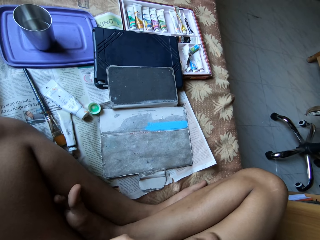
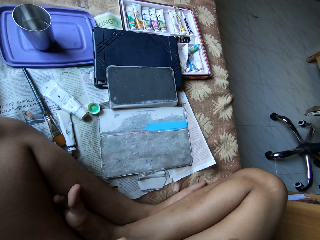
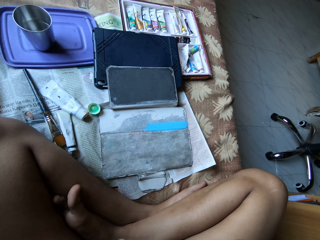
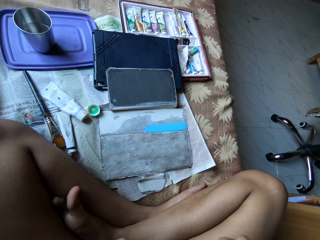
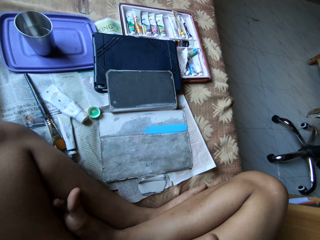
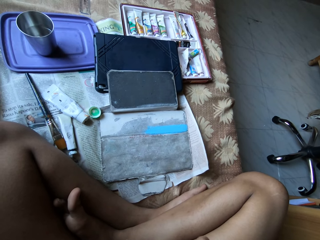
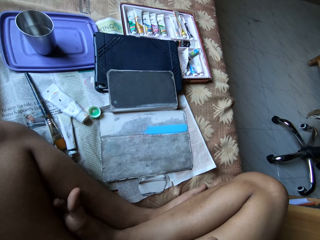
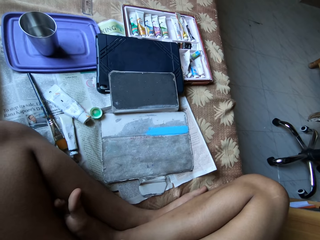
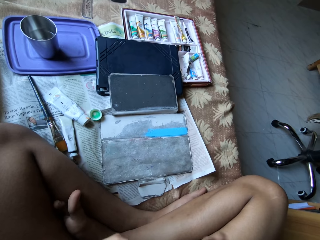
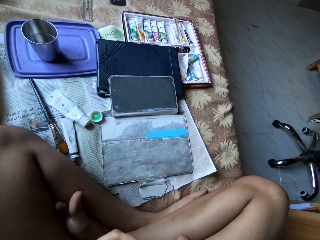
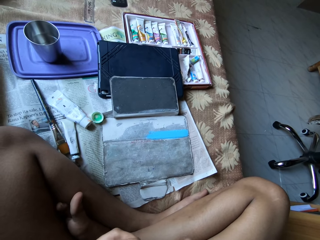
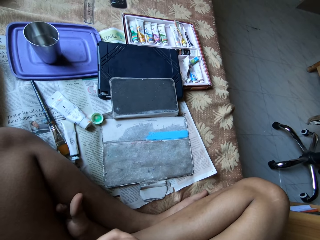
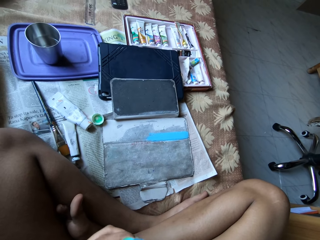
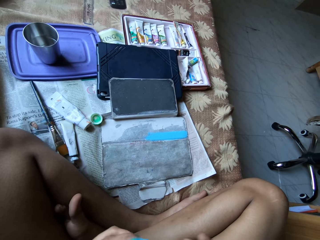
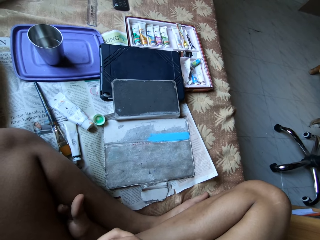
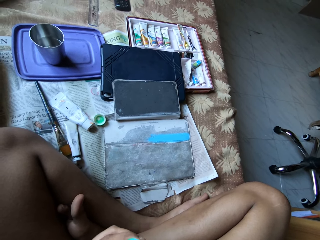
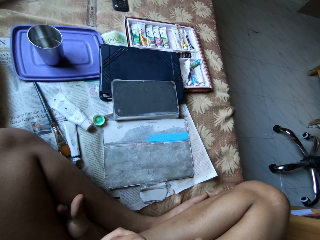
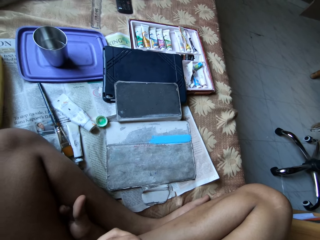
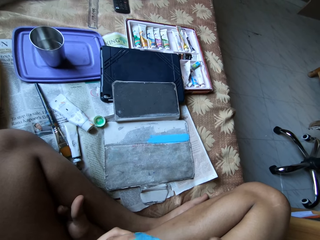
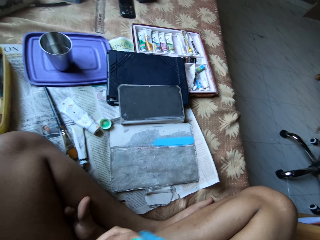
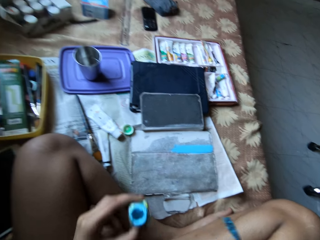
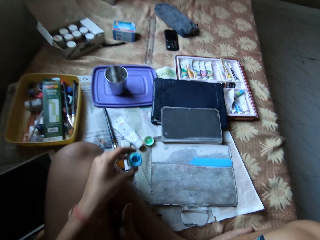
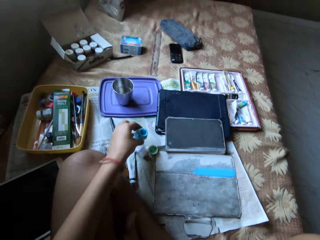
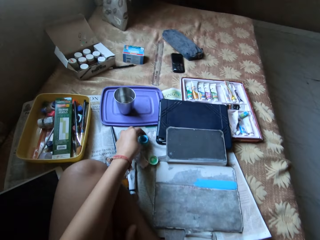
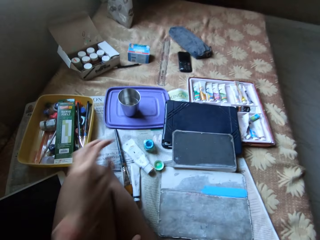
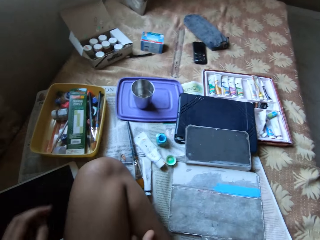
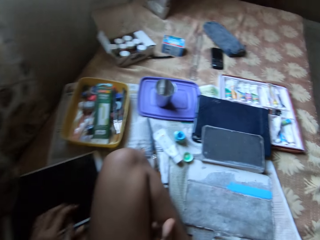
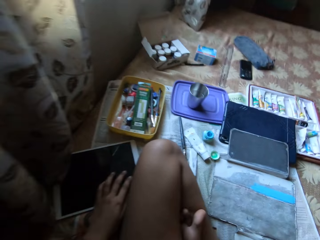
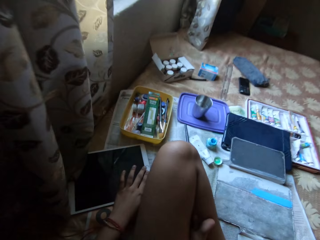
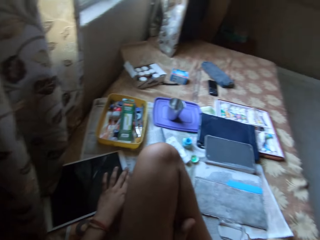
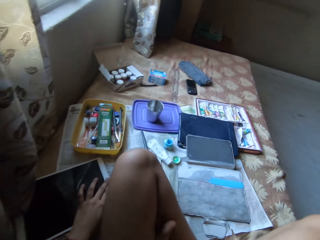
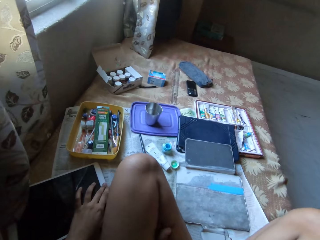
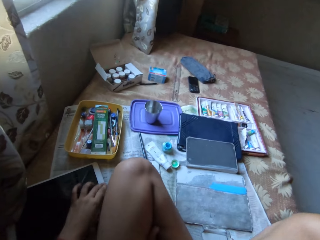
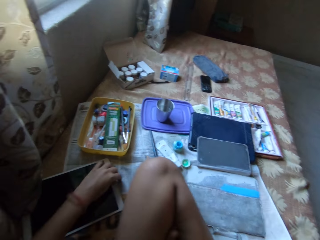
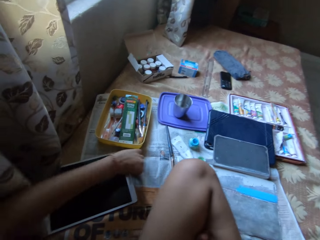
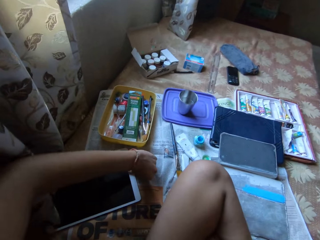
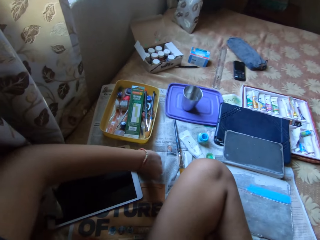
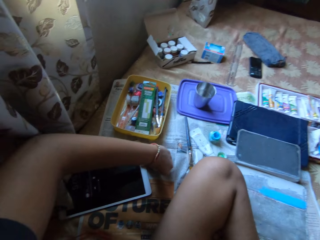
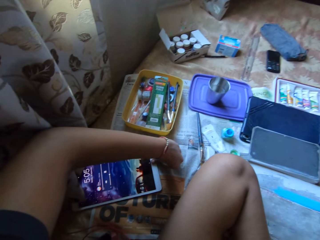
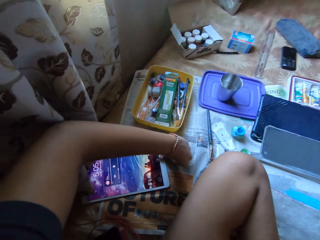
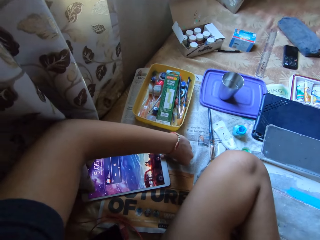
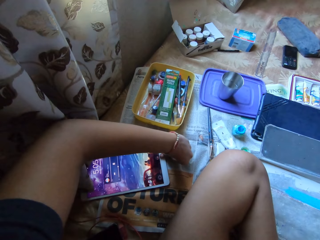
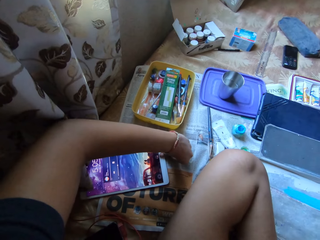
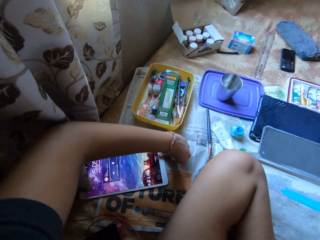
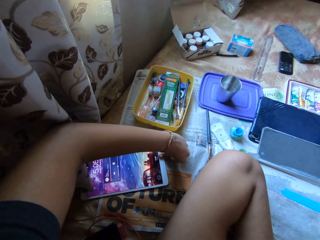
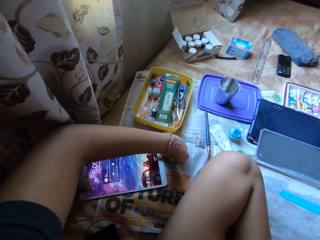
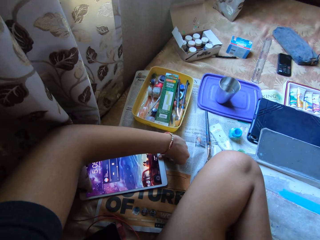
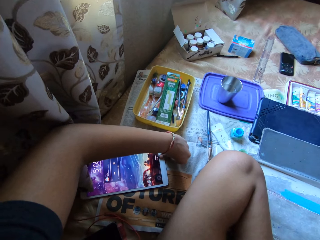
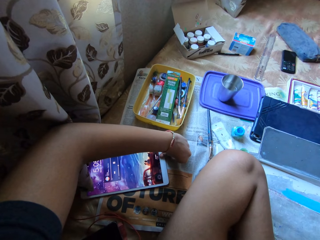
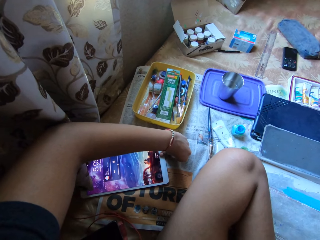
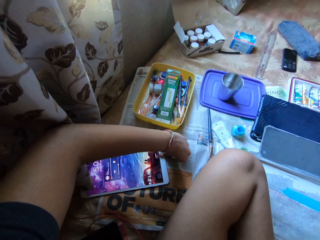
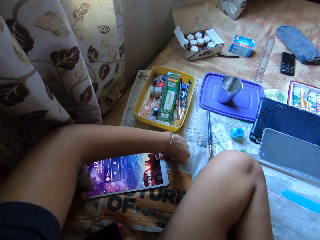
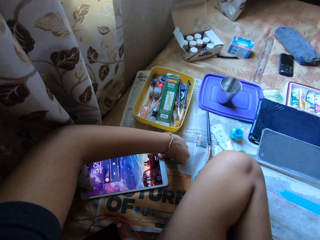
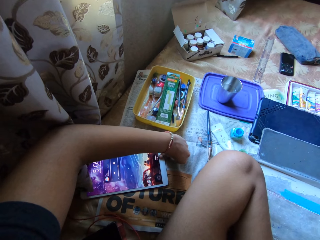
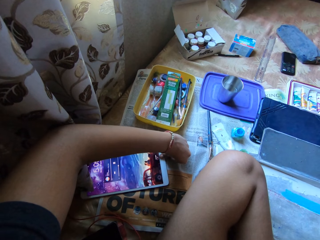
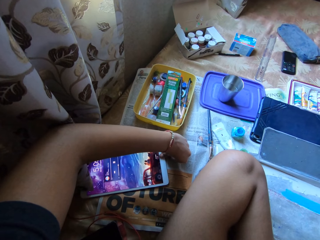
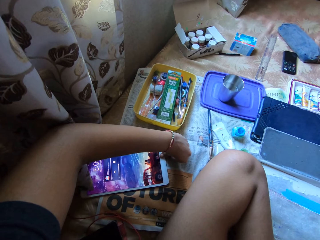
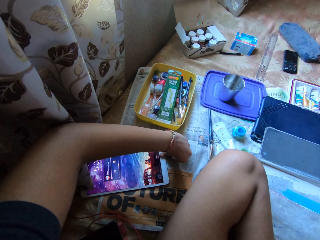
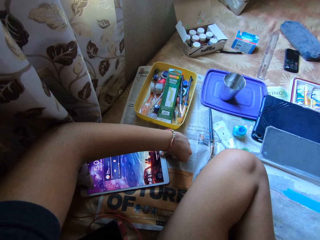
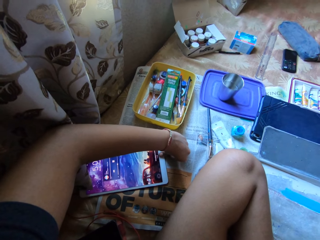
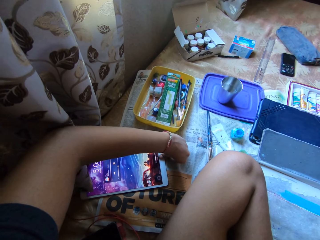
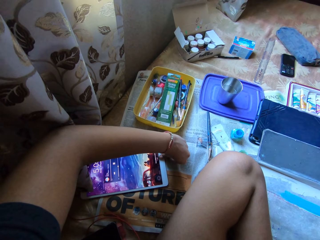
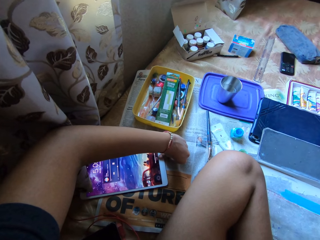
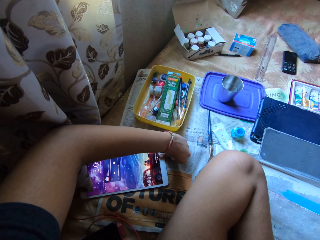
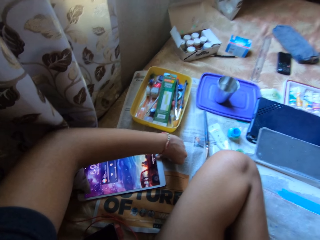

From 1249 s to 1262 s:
The camera wearer drops the can of watercolour on the bed with her left hand. She operates the tablet on the bed with her left hand.

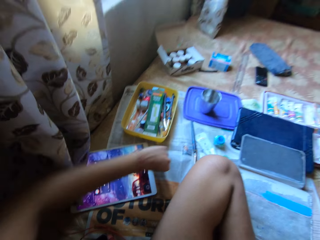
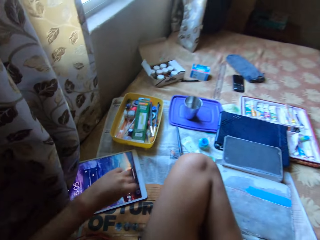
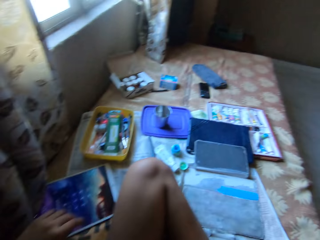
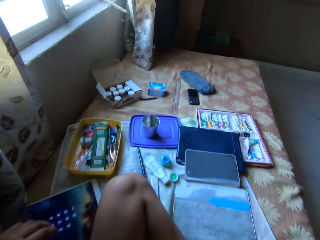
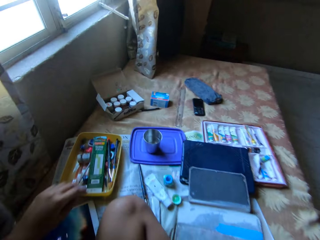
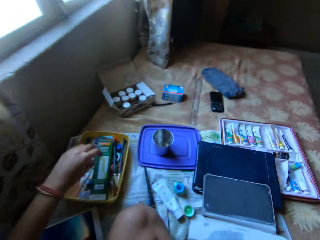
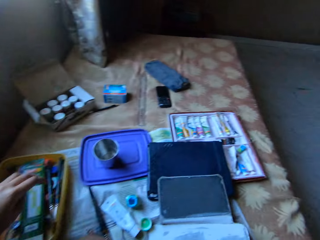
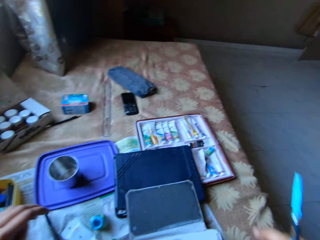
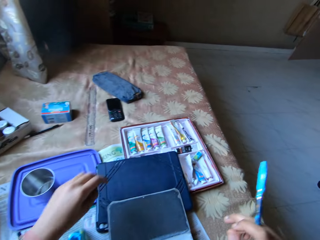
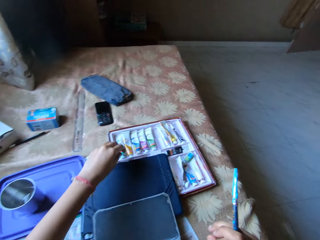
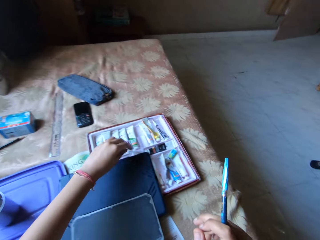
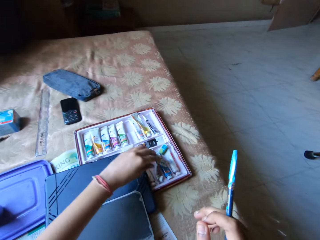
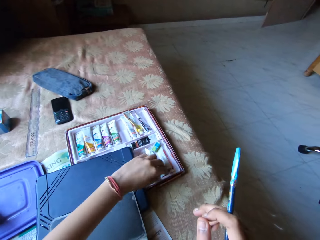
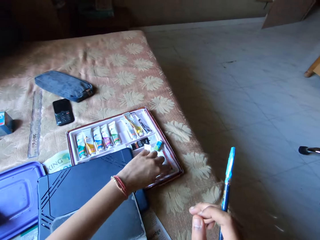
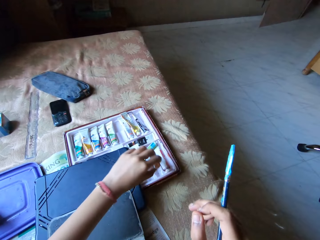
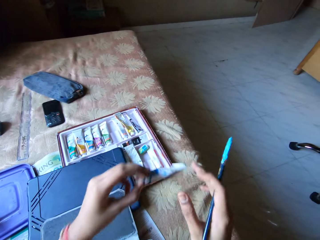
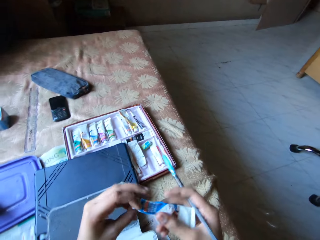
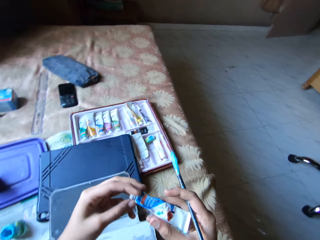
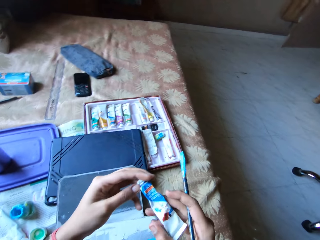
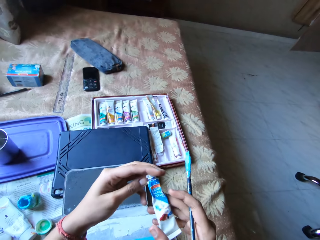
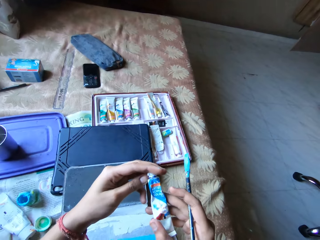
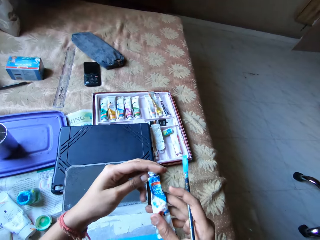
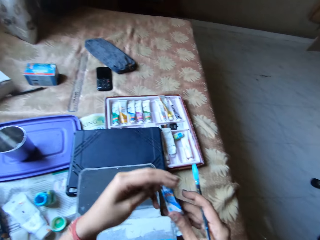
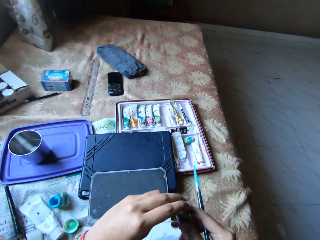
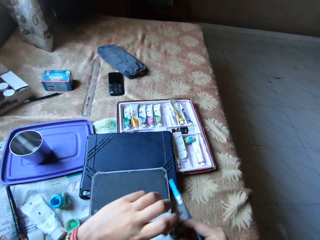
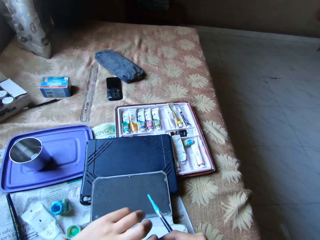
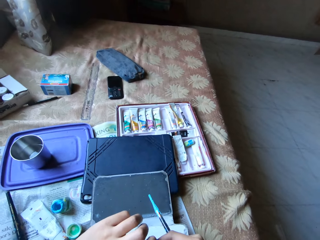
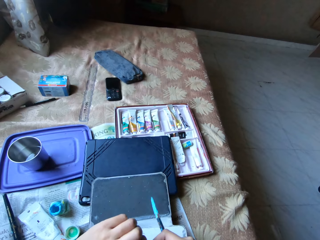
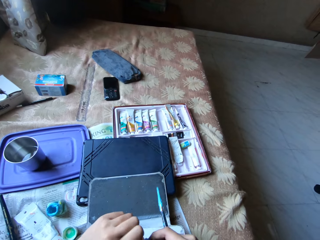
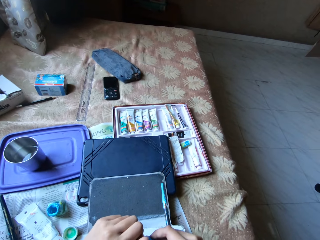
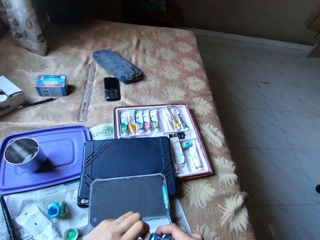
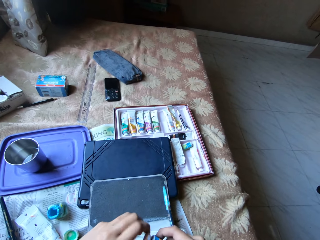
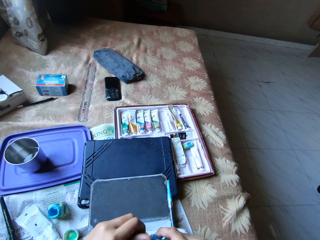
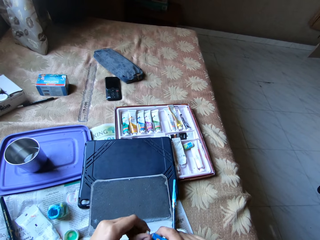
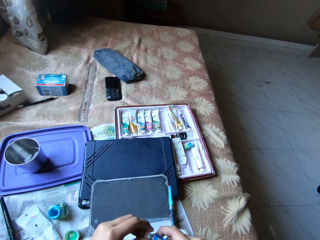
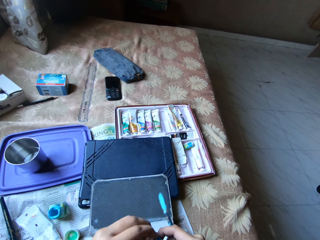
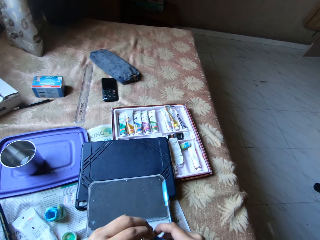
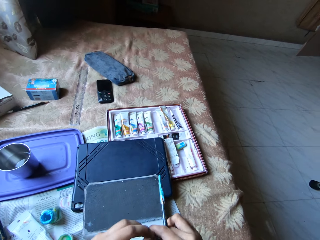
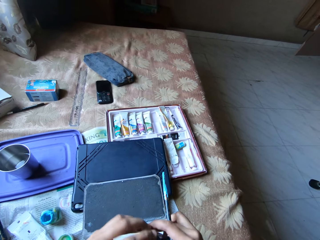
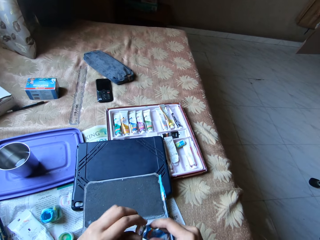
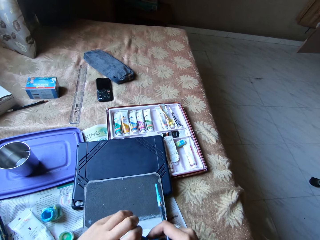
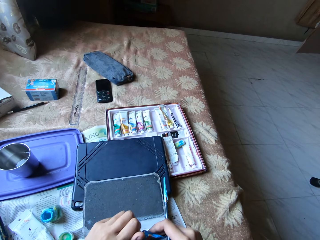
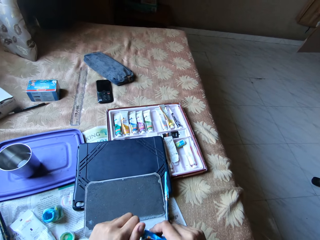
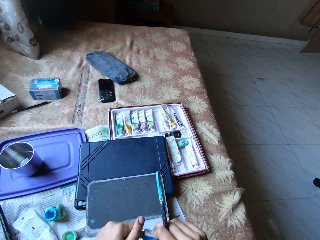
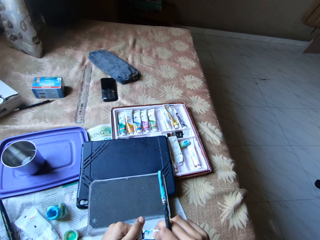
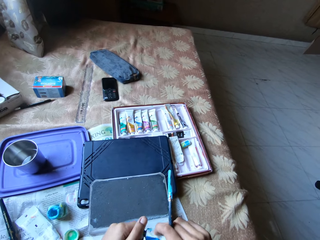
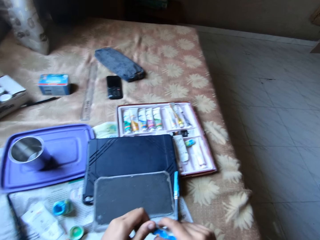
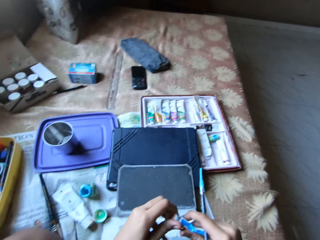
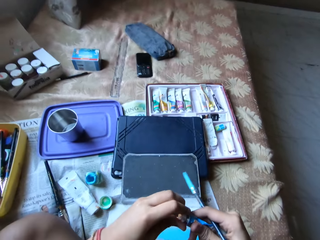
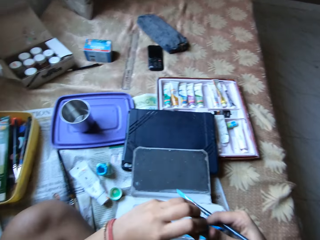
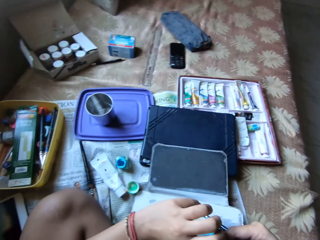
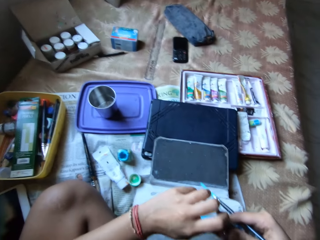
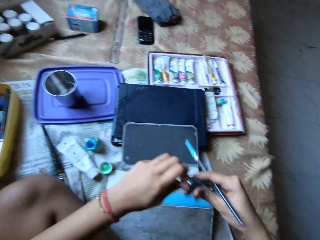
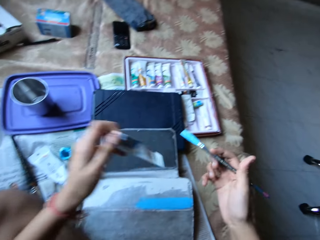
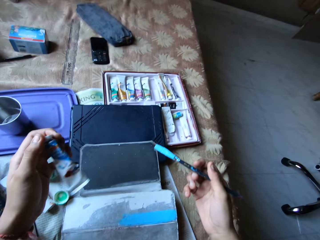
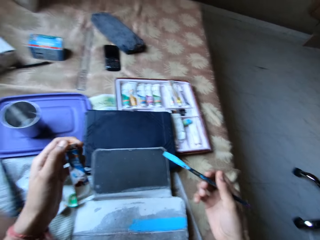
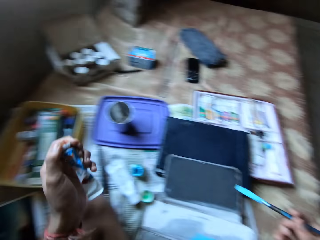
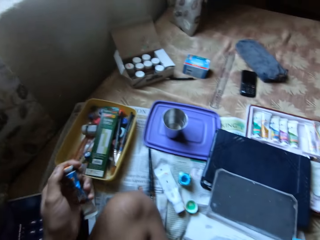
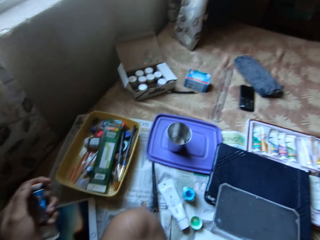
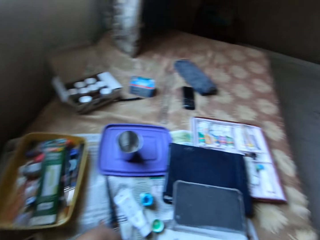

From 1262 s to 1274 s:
The camera wearer takes a paint tube or paste from the white tray on the bed with her left hand. She passes the paint tube to her right hand with her left hand. She opens the paste with the left hand. She passes the paint tube to her left hand with her right hand.
